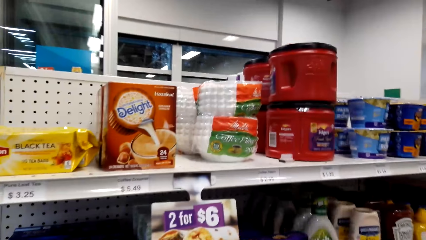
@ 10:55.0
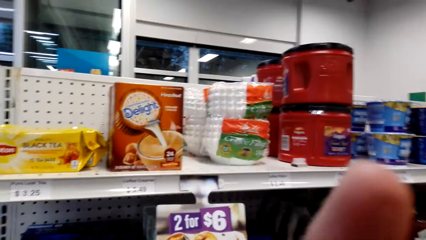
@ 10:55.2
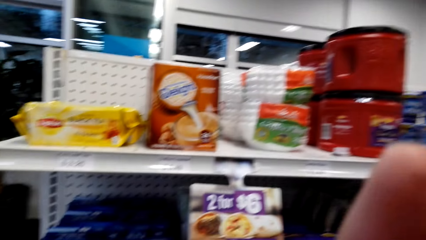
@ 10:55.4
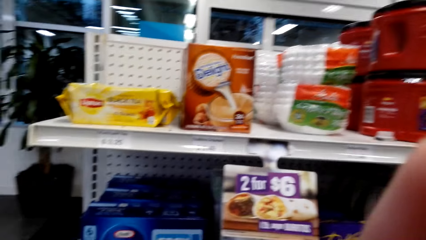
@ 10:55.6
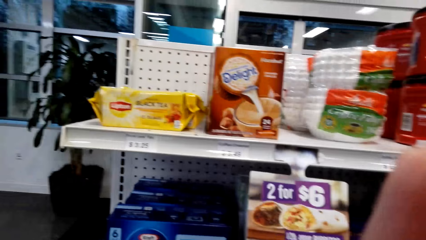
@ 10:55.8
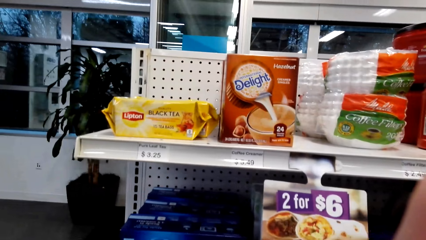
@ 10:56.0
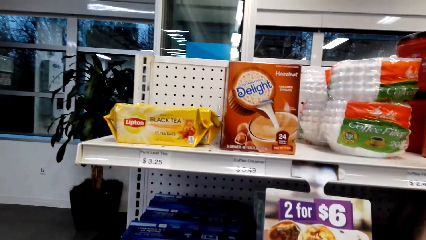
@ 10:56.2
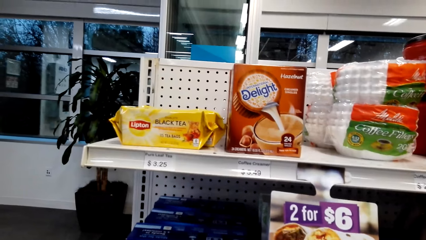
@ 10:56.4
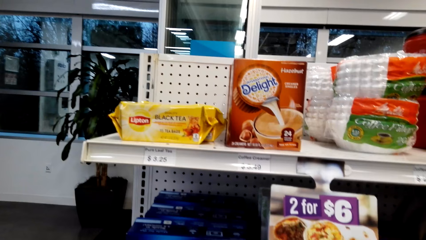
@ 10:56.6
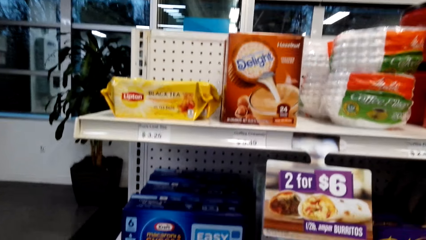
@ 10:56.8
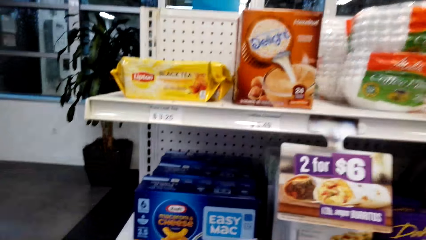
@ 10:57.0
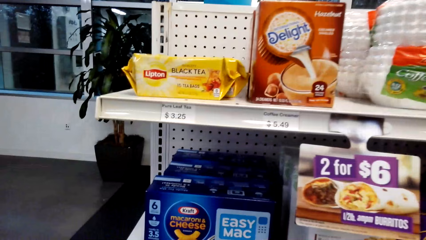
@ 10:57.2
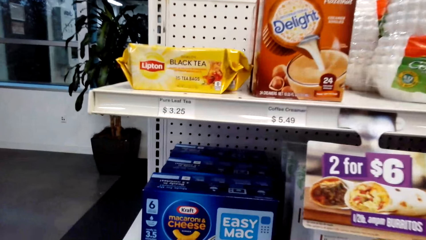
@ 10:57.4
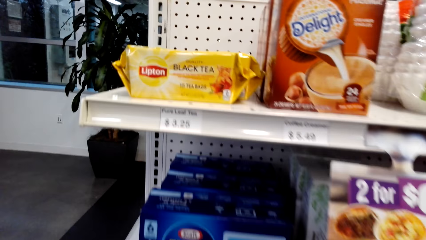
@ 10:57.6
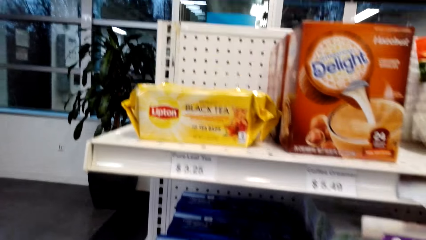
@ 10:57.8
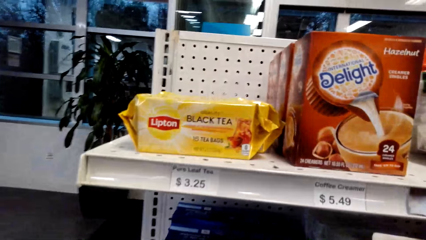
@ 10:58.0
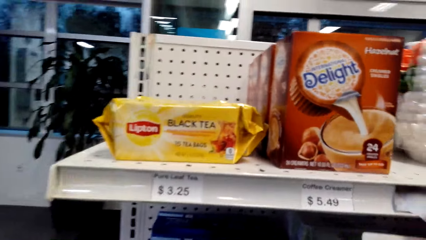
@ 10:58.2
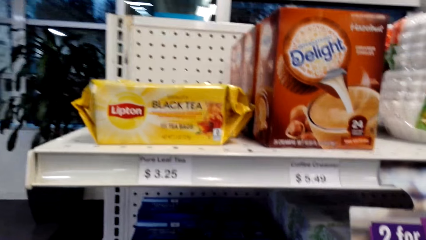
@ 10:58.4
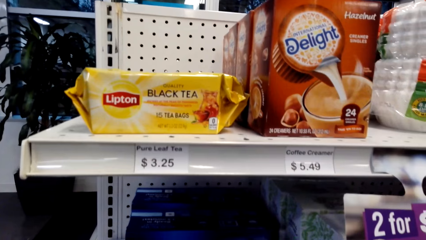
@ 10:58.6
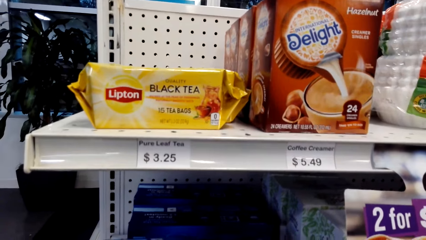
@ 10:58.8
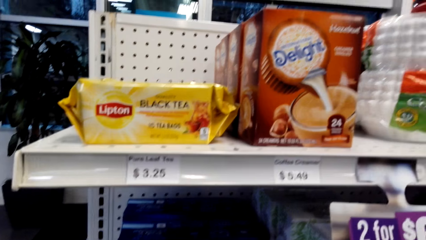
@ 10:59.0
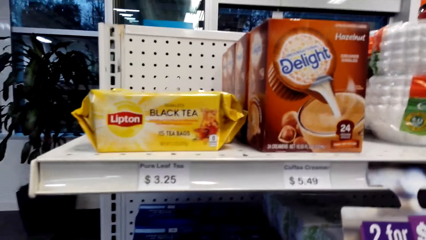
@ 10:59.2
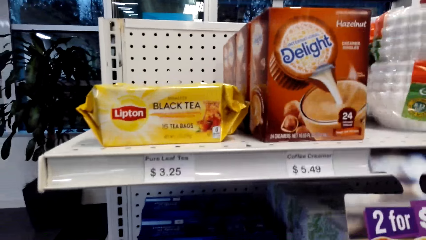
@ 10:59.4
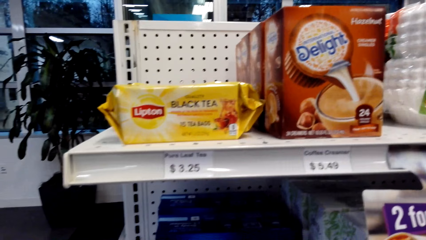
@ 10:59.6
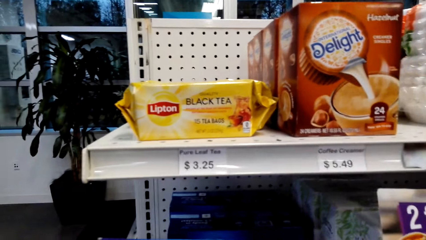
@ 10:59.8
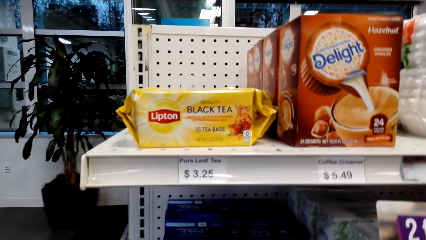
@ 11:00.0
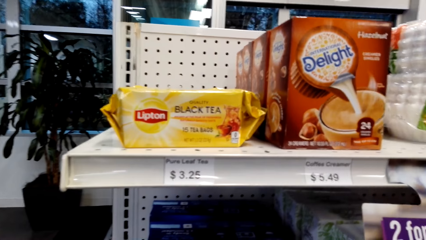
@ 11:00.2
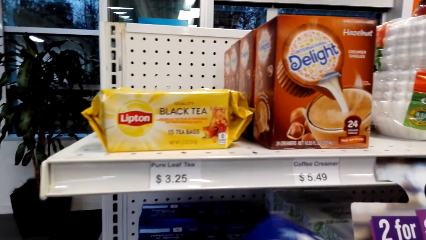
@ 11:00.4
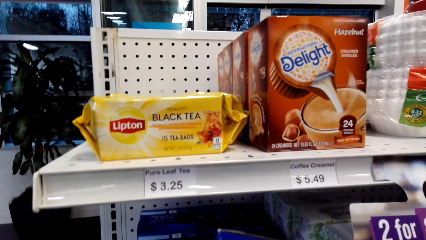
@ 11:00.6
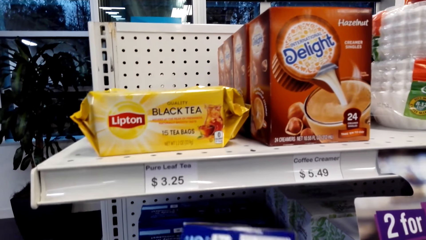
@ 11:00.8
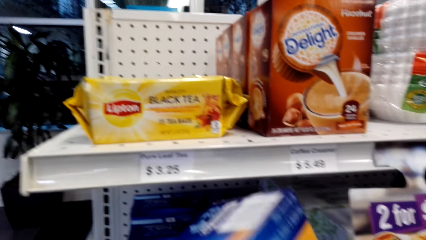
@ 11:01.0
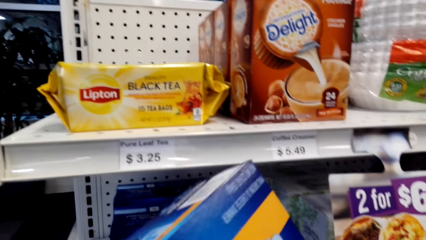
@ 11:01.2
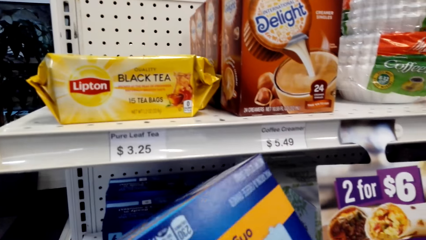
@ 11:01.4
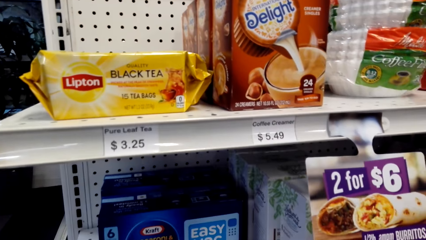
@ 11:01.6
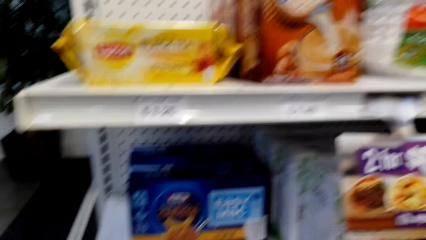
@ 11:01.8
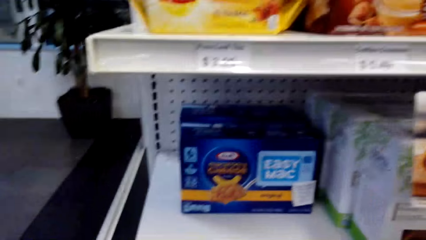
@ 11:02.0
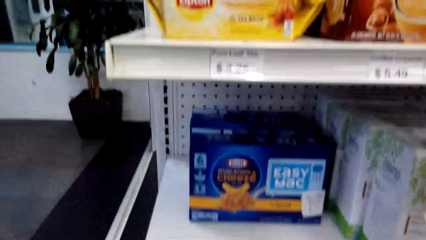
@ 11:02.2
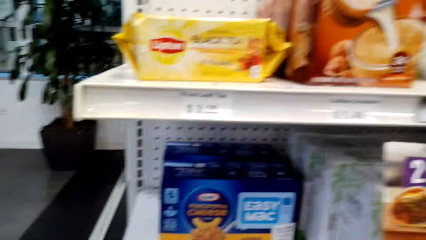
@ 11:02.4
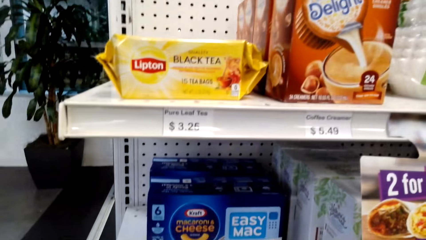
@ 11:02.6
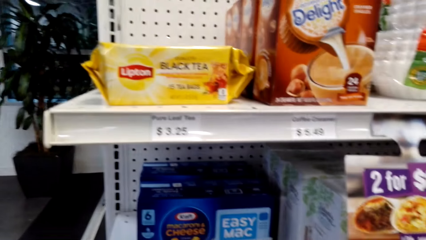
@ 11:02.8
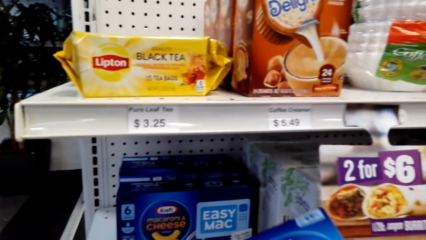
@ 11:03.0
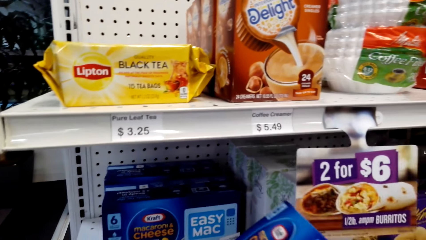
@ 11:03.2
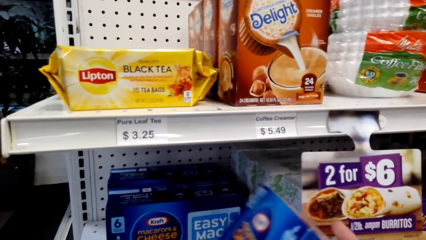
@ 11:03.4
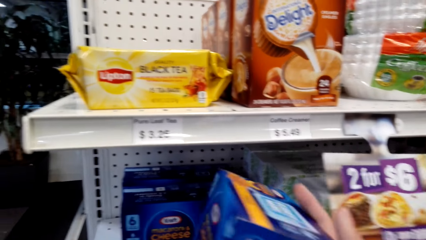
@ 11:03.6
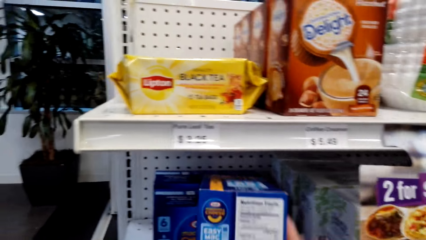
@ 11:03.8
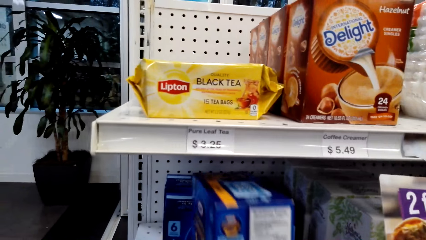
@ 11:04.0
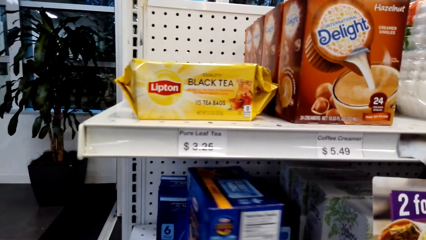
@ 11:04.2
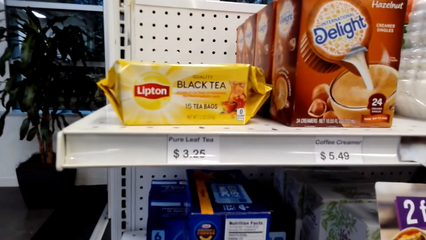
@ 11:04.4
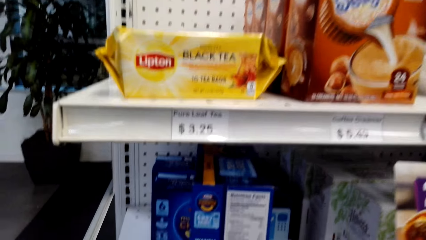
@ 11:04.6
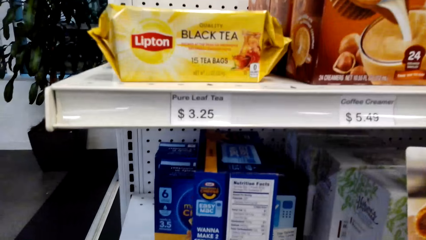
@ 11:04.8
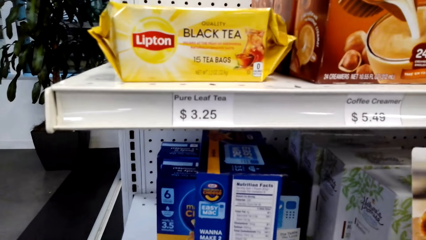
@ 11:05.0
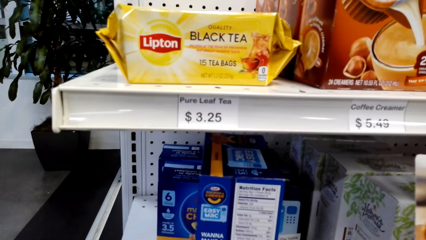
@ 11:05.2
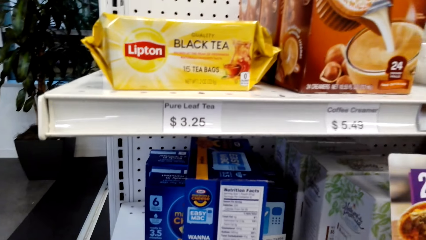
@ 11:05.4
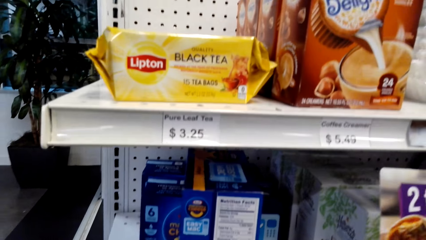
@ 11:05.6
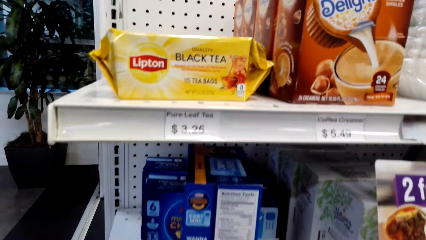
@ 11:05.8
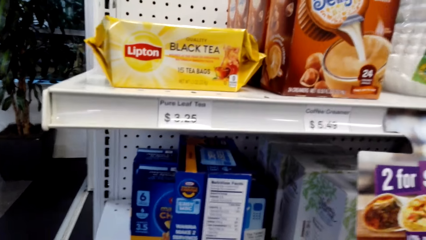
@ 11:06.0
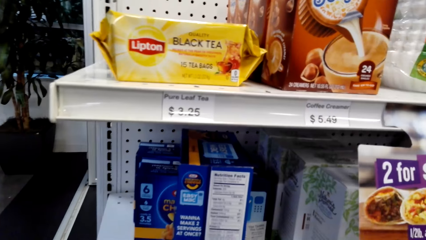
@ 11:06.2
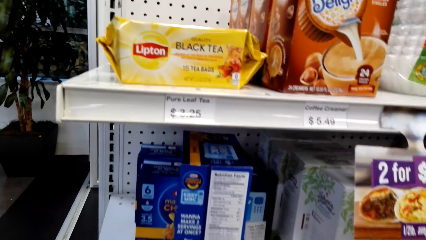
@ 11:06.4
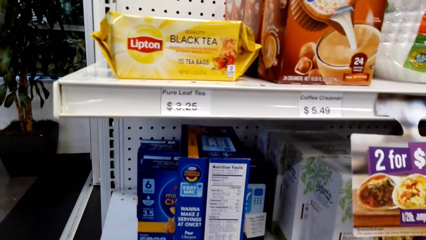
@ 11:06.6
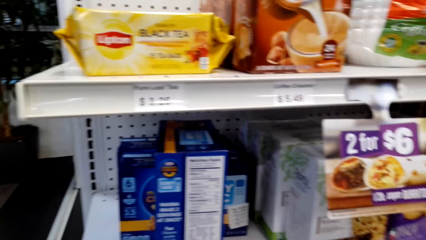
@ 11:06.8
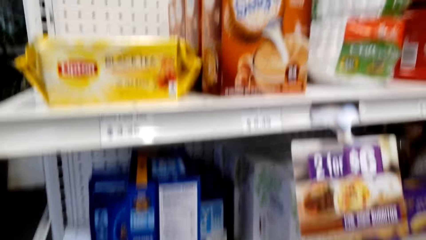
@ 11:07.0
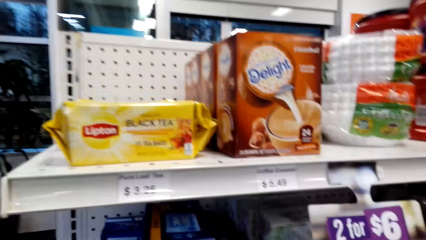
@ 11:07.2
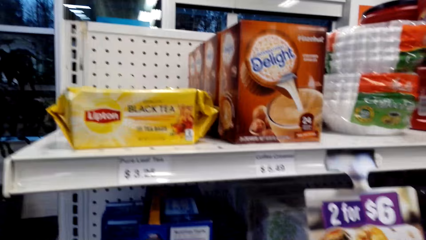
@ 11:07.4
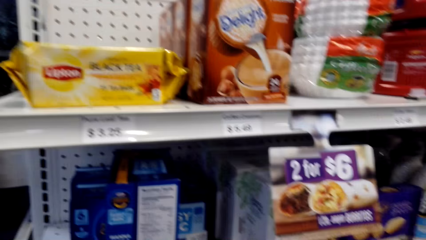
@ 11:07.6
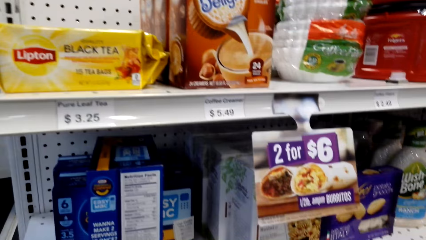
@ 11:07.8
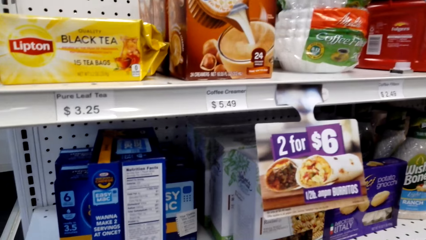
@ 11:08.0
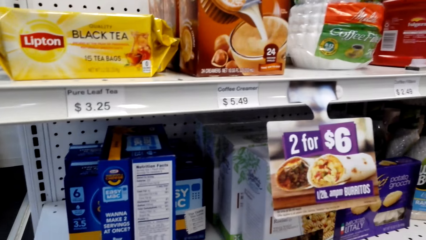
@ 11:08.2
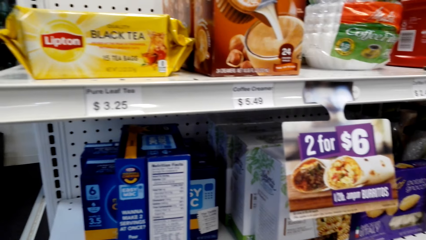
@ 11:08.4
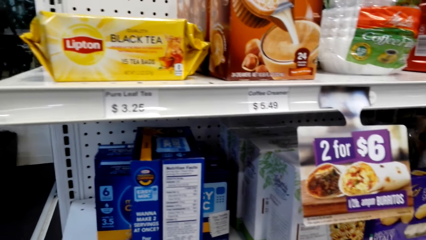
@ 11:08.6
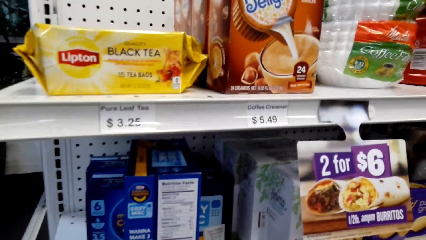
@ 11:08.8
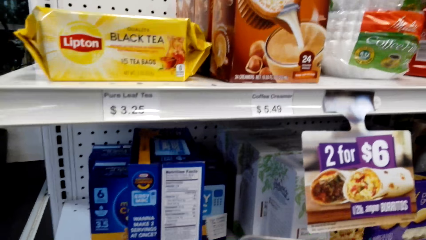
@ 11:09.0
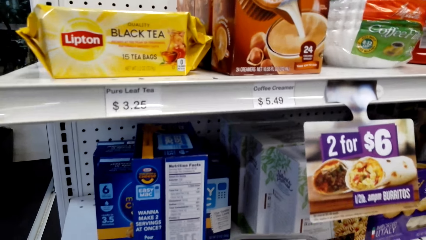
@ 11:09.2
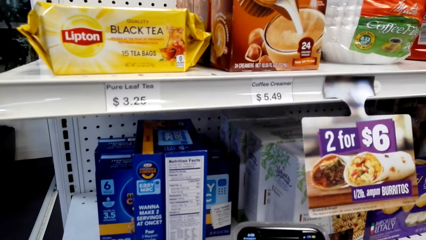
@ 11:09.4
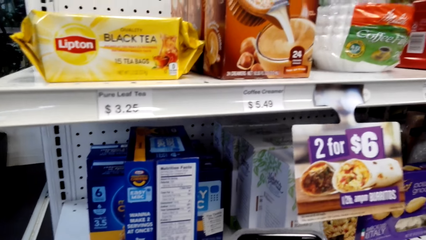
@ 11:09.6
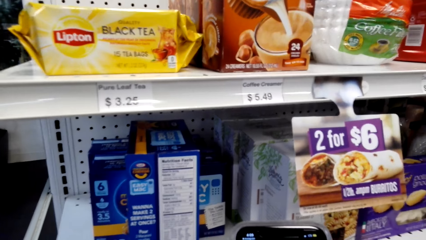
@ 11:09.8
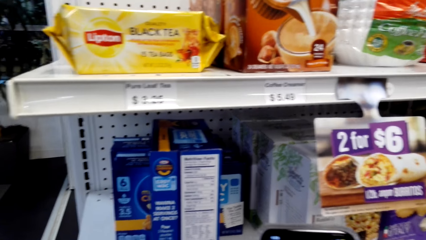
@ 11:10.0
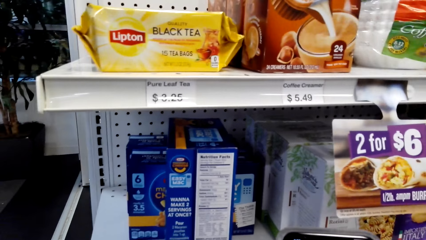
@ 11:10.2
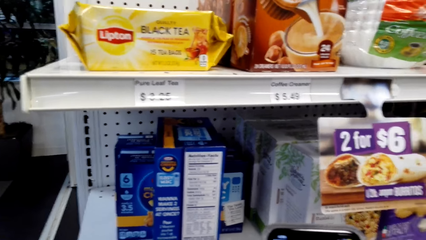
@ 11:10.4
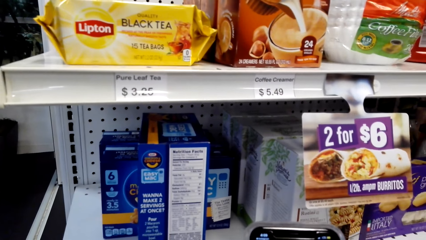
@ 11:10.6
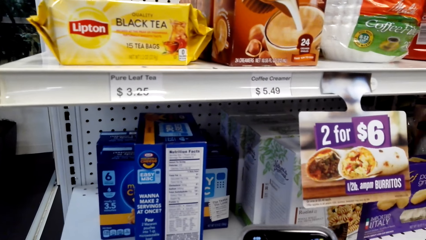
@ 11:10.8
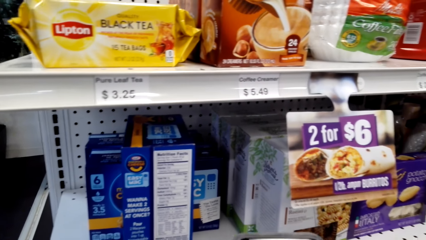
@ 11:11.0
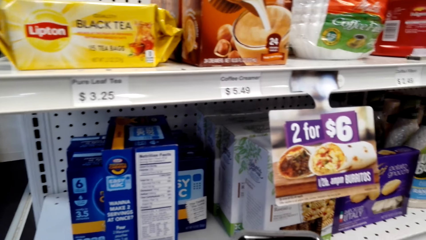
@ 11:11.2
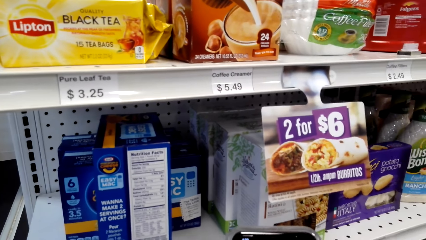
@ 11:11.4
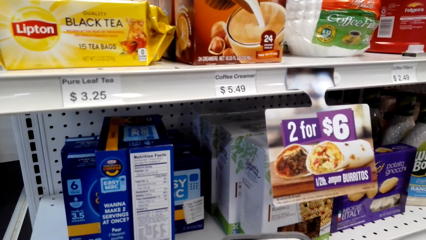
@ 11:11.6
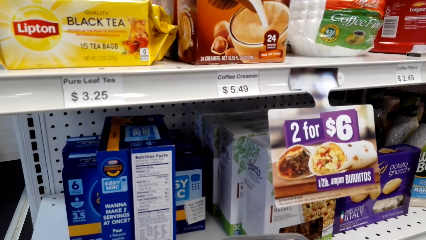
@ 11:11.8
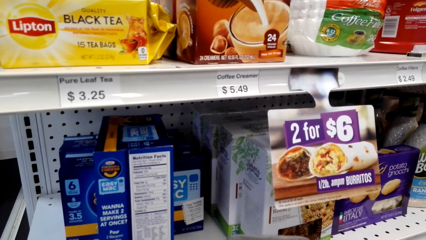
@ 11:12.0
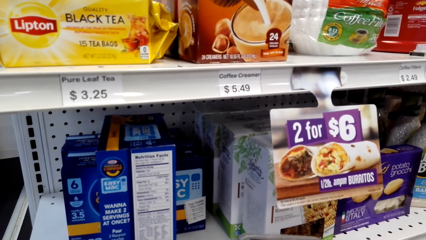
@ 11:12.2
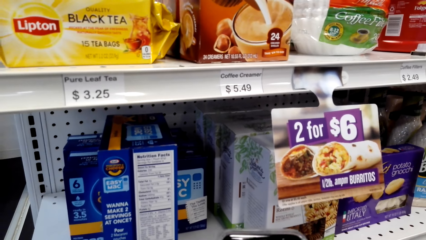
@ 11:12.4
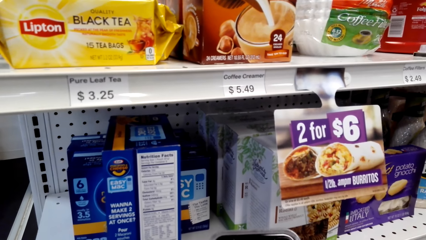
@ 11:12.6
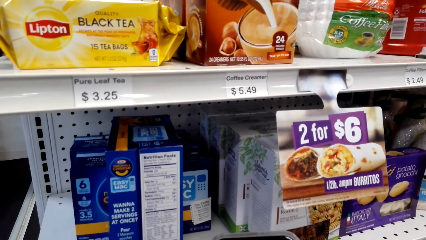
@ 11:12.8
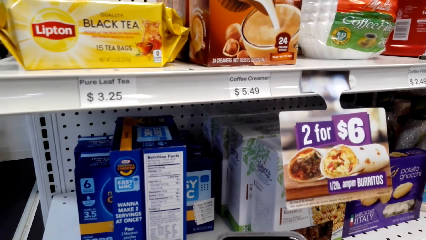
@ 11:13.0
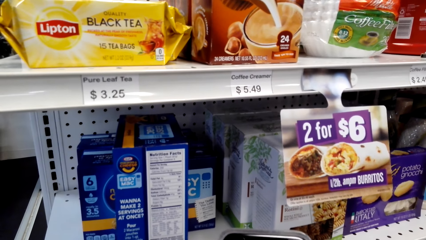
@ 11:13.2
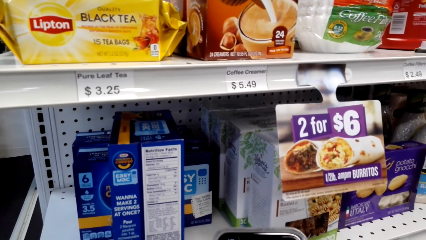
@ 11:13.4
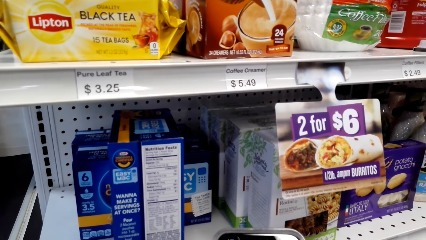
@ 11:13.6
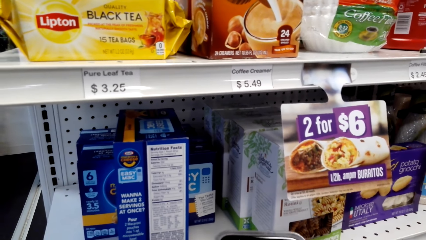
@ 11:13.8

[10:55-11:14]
The camera wearer lifts the hand. She looks around. She picks up a box from a shelf. She adjusts the box on the shelf. She drops the box. She looks around a supermarket. She operates a mobile phone with her hands.
